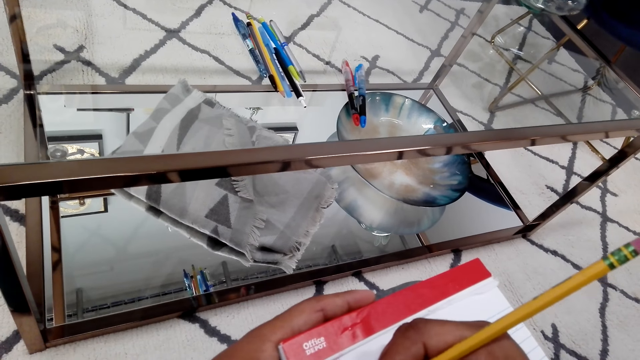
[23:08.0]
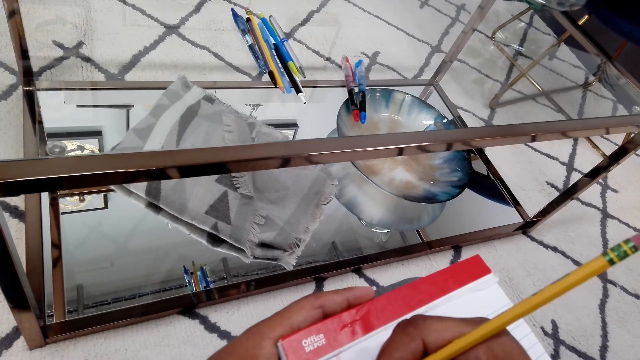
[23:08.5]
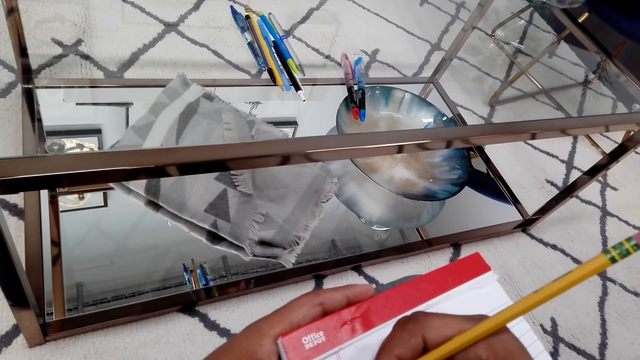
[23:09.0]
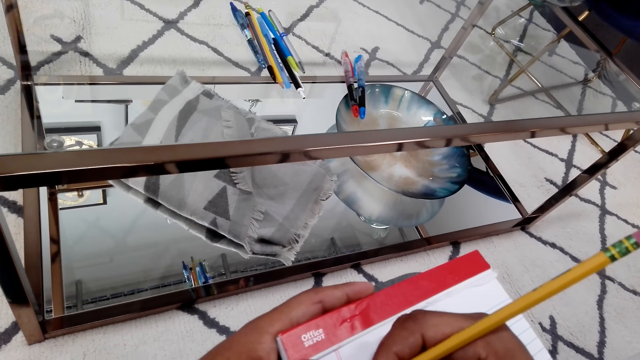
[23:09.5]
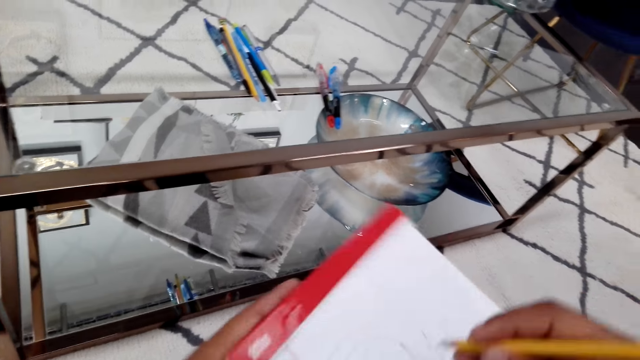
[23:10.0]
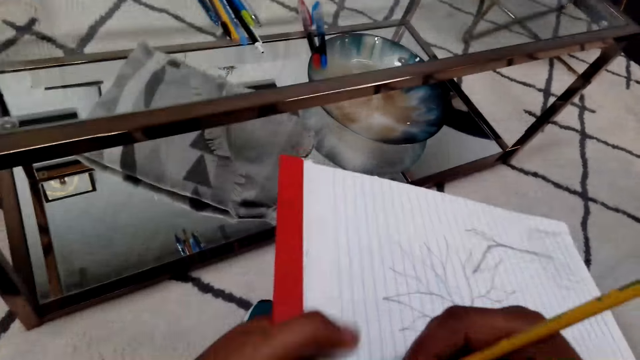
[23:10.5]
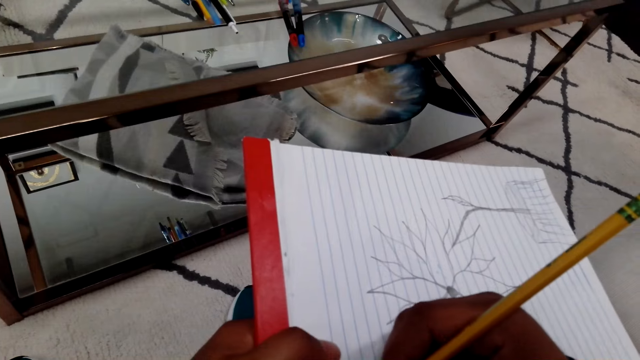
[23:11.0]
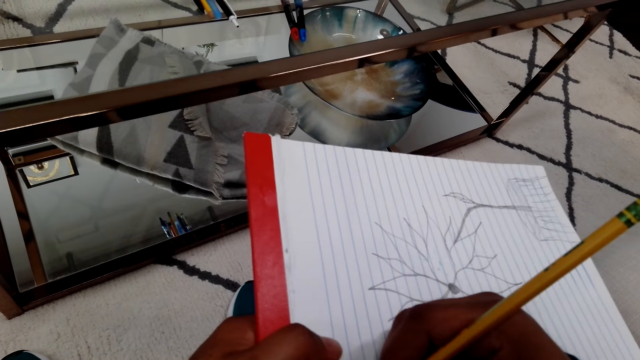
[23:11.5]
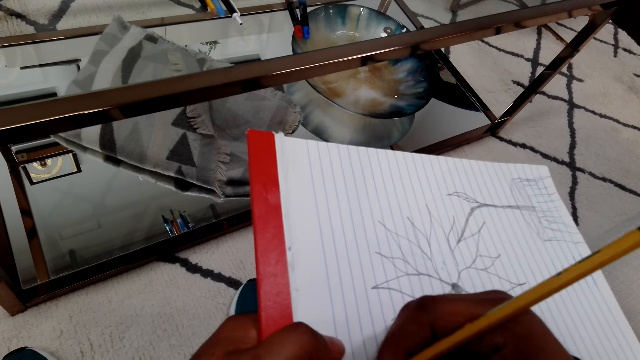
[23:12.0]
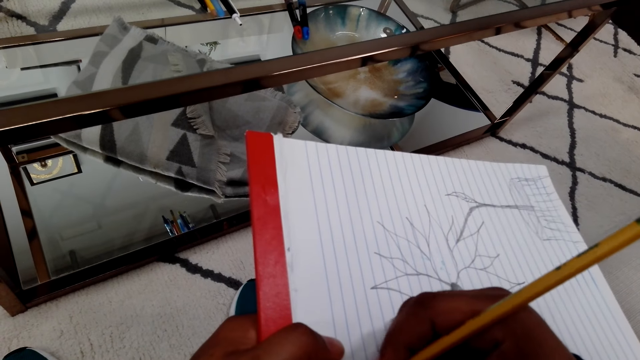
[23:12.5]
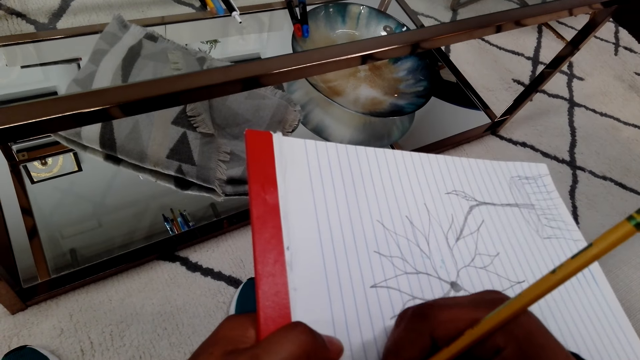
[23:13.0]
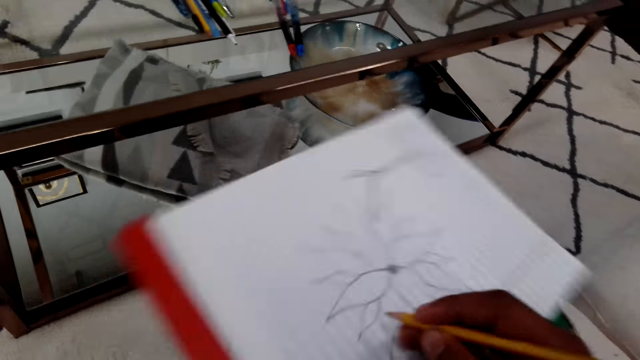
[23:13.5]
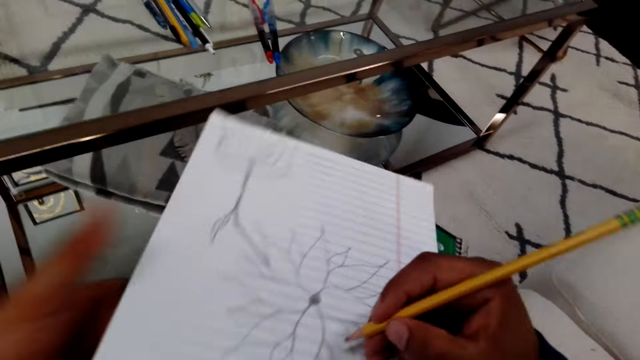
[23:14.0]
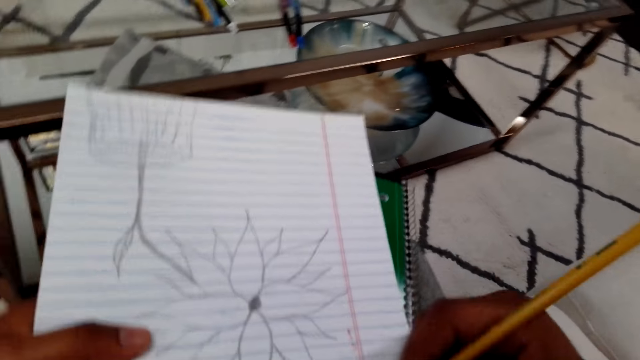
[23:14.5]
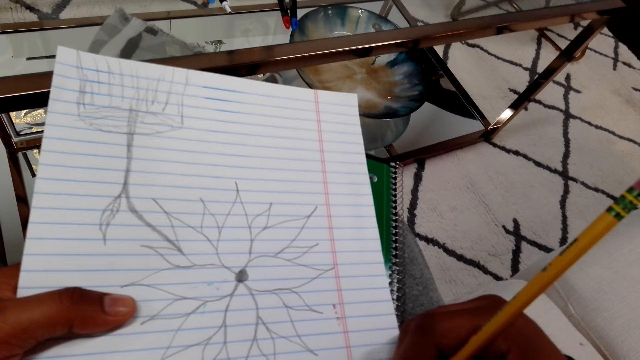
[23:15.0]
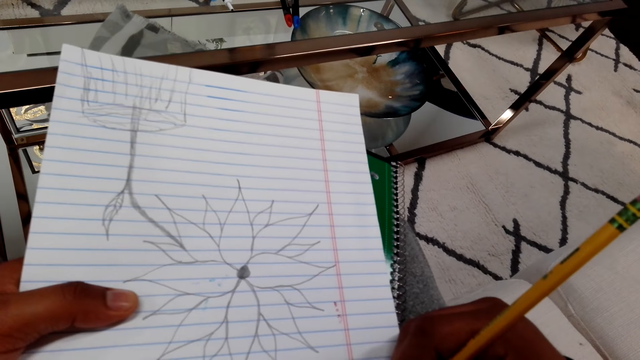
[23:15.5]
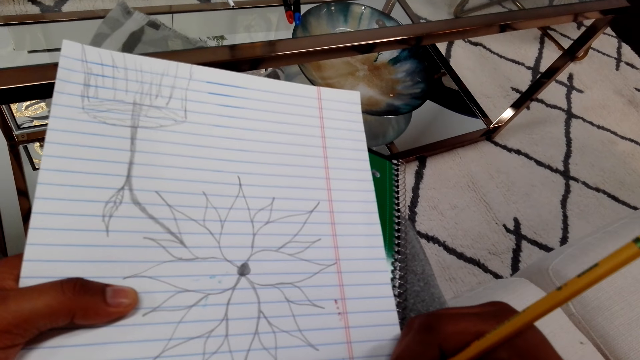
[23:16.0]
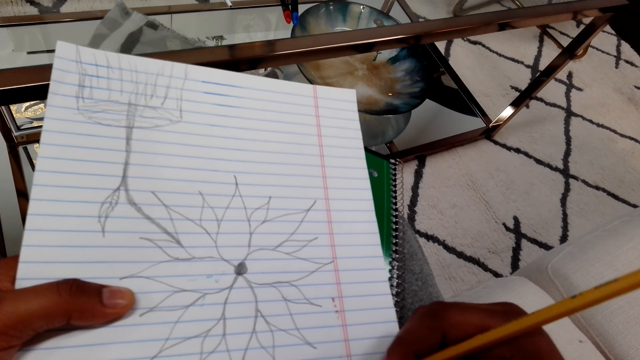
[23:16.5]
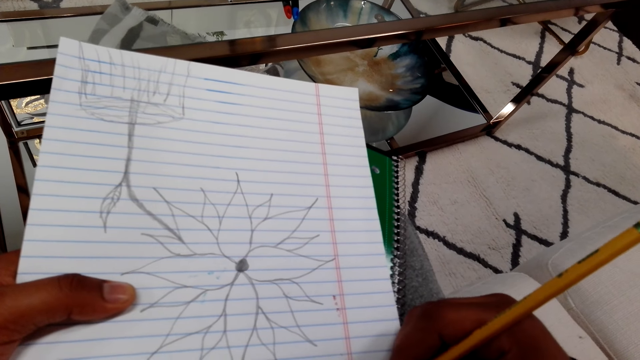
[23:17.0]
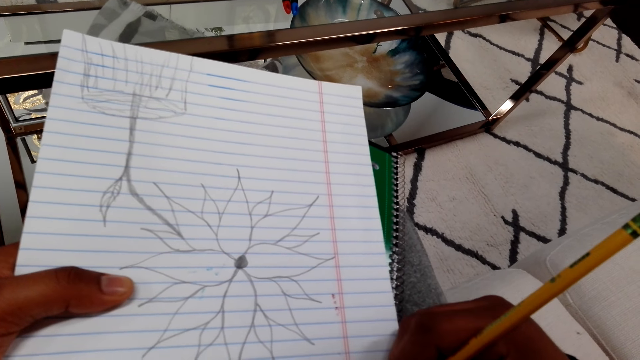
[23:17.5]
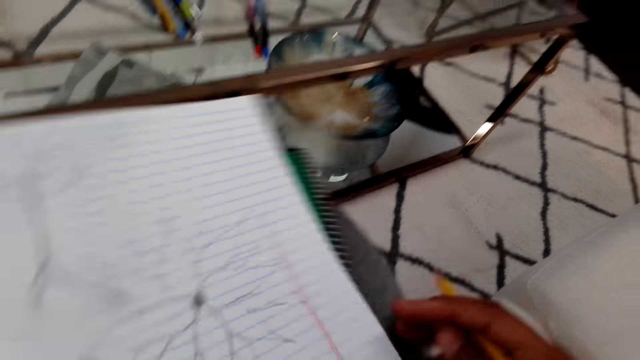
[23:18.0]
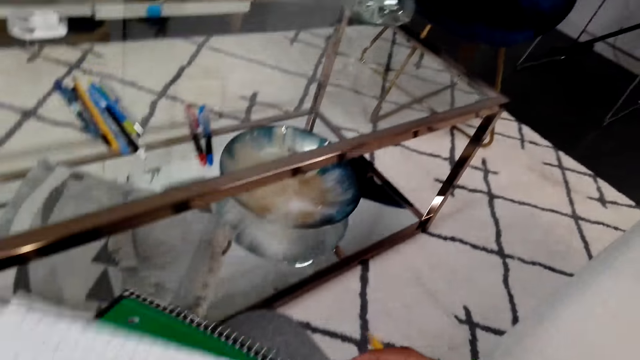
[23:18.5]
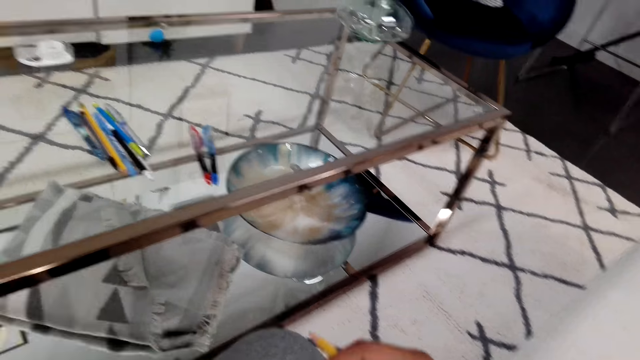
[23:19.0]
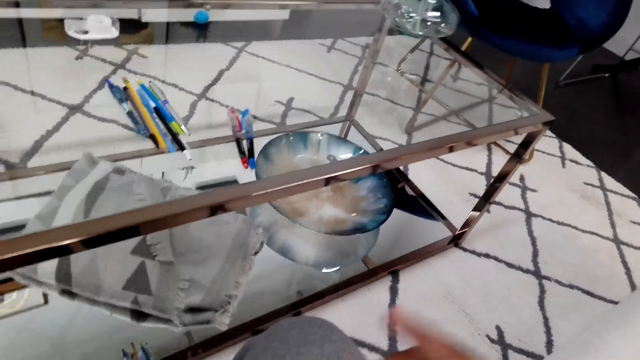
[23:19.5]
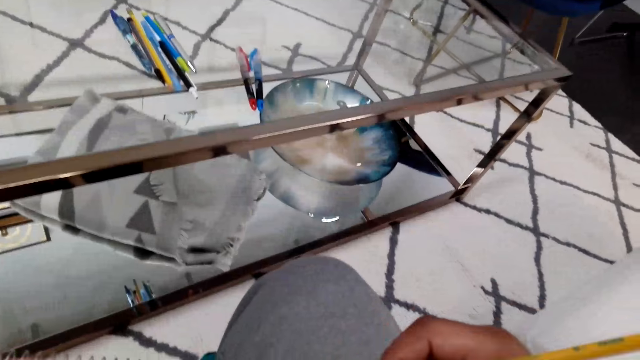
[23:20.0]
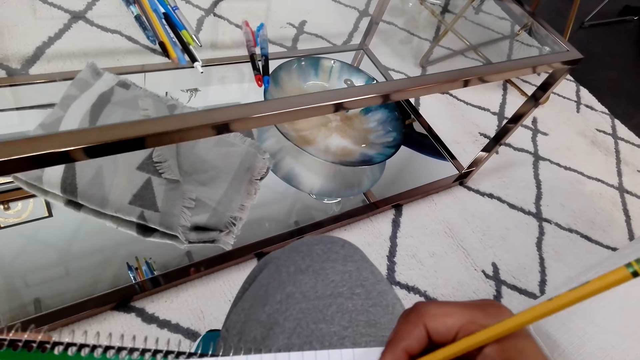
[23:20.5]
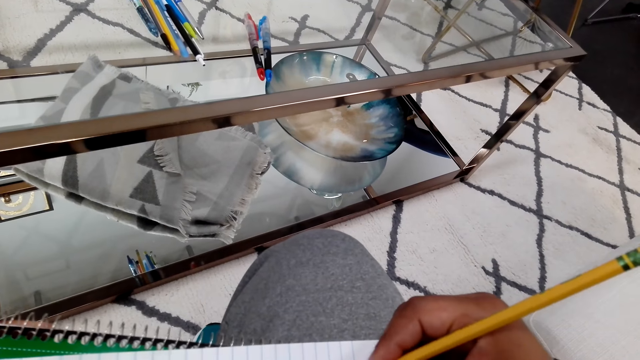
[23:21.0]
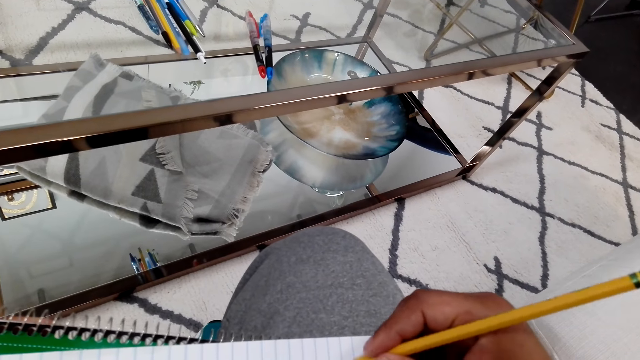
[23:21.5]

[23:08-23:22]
The camera wearer turns the book and holds the pencil. They sketch the flower on the book with the pencil. They hold the pencil and turn the book. They sketch the flower on the book with the pencil. They turn the book and hold the pencil. They move the book back and lift the pencil up. They sketch the flower on the book with the pencil.

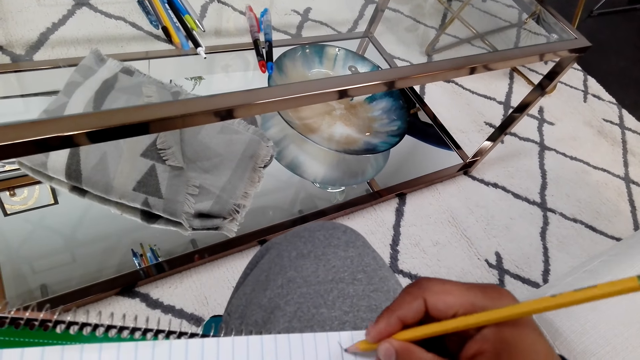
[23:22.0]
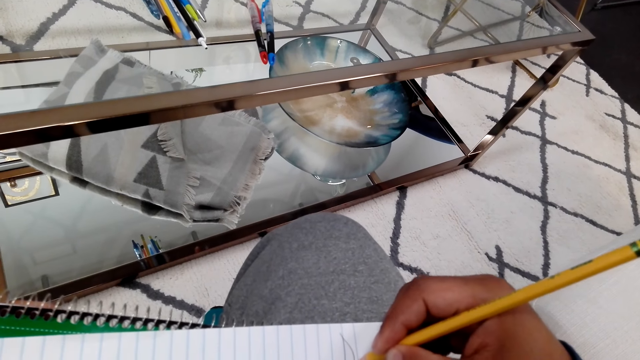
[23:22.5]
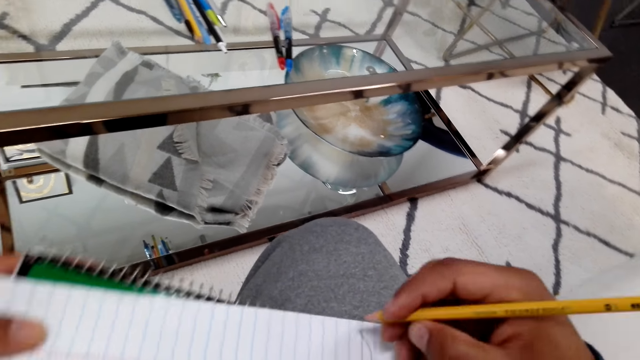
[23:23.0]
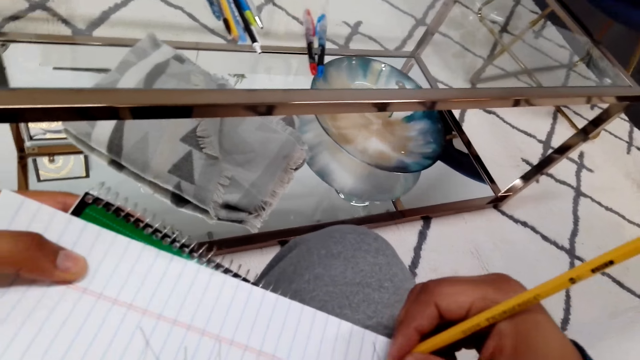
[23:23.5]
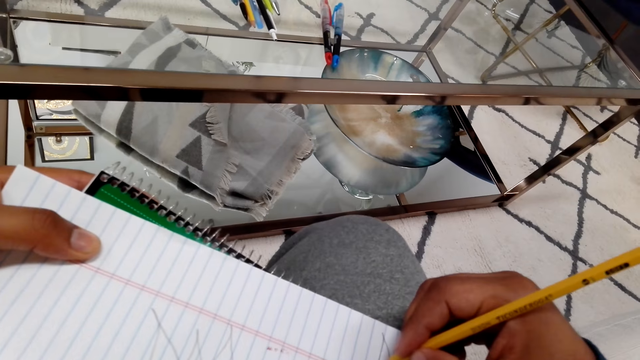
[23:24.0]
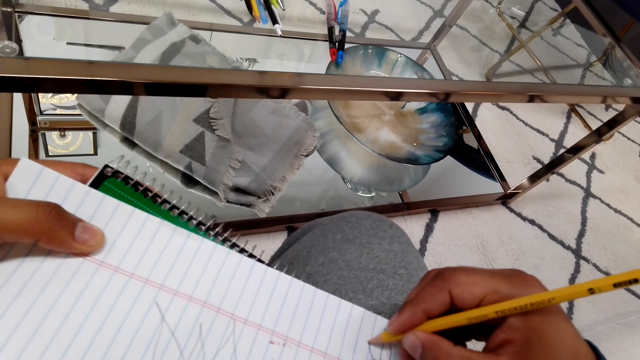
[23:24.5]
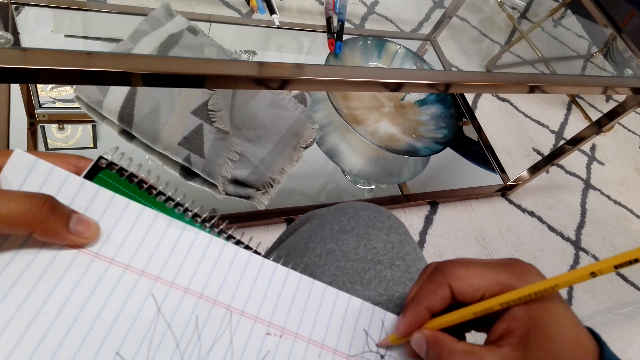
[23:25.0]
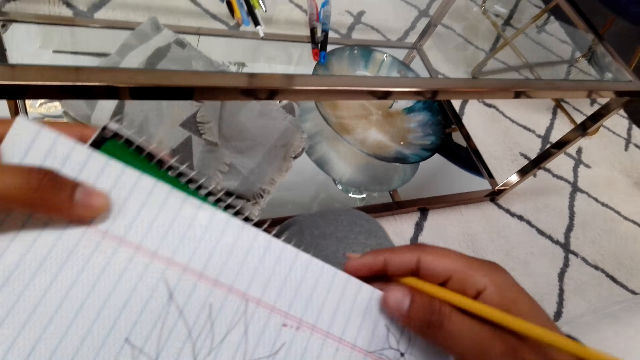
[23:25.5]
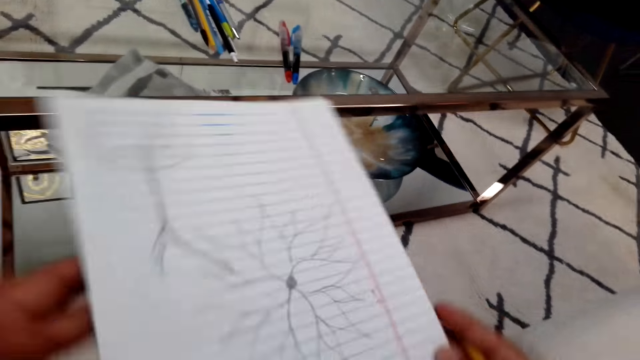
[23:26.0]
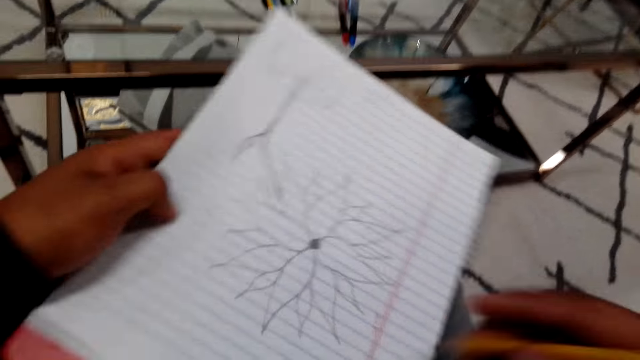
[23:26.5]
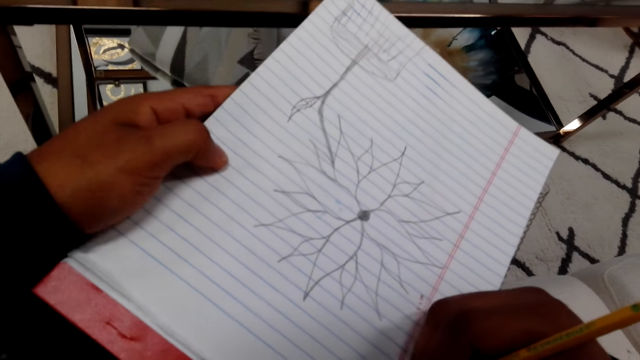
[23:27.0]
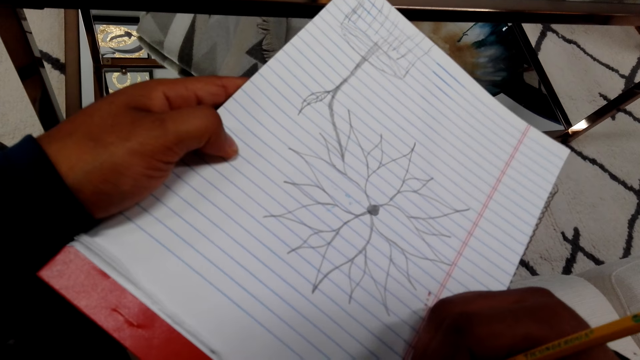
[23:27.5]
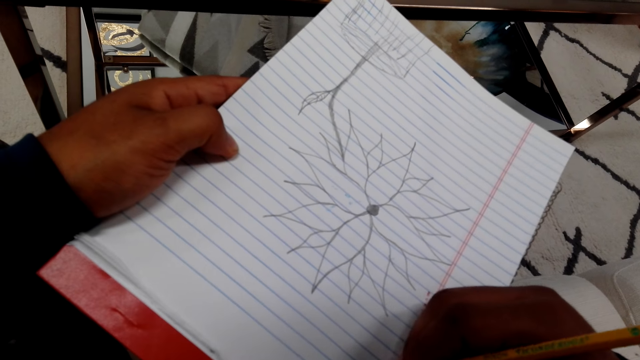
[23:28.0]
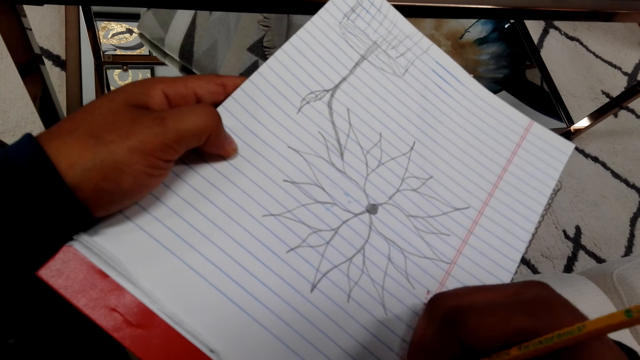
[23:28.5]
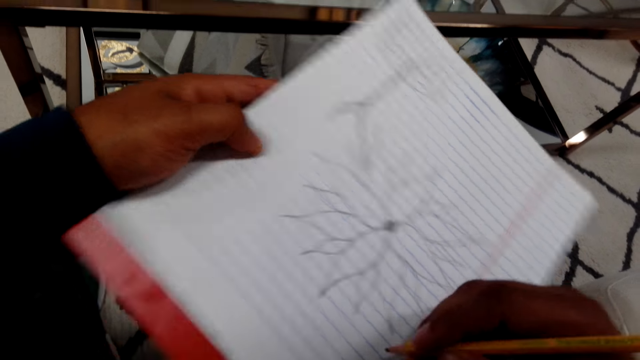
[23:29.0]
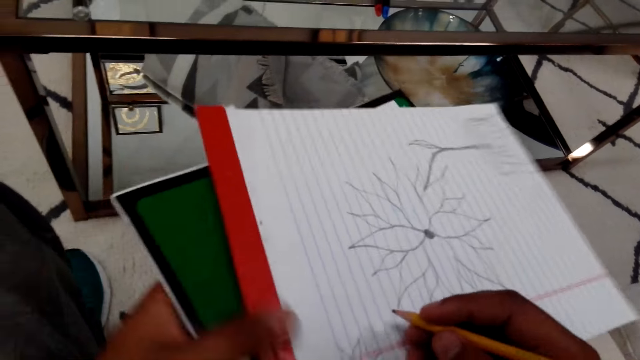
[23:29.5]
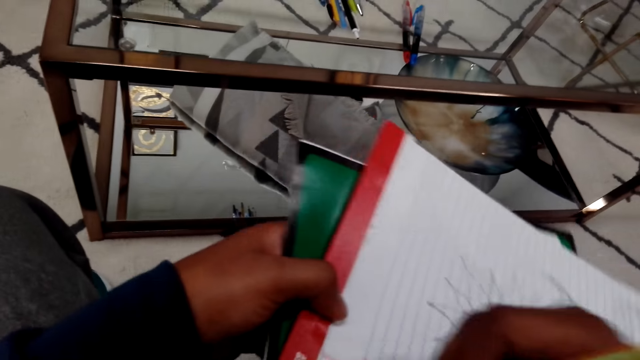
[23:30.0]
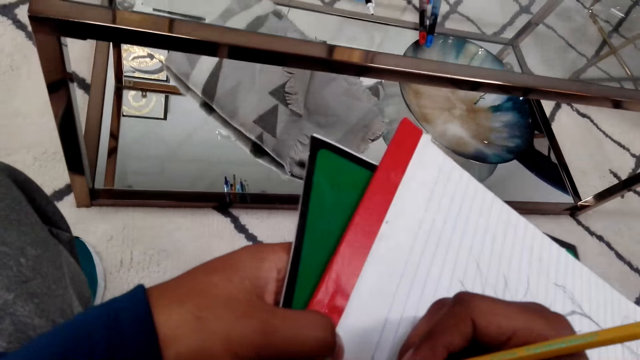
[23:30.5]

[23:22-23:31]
The camera wearer turns the book around and draws the flower. They hold the pencil and turn the book around. They sketch the flower on the book with the pencil. They turn the book around and hold the pencil. They draw the flower.
